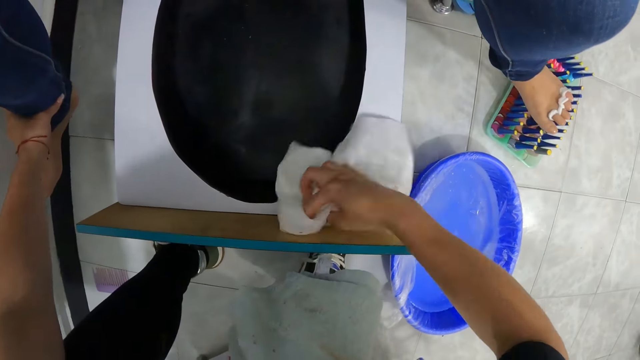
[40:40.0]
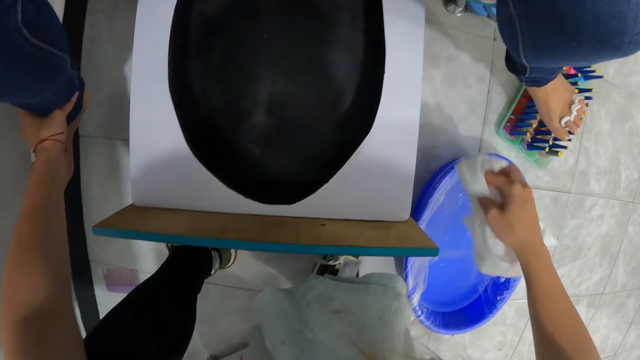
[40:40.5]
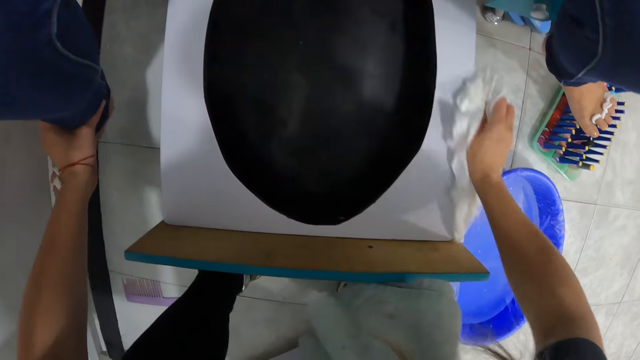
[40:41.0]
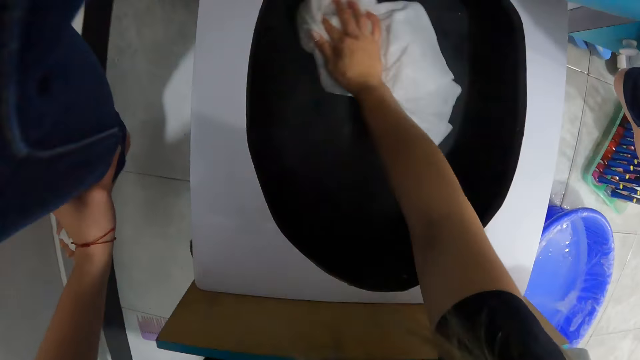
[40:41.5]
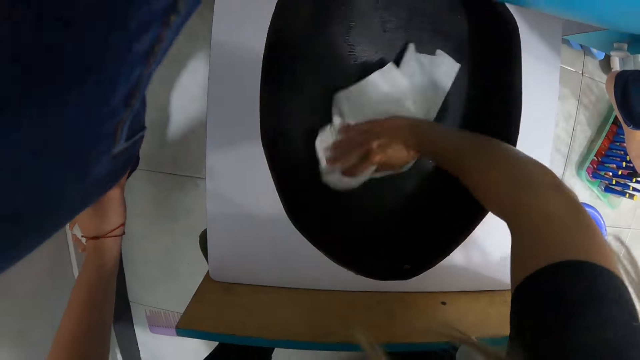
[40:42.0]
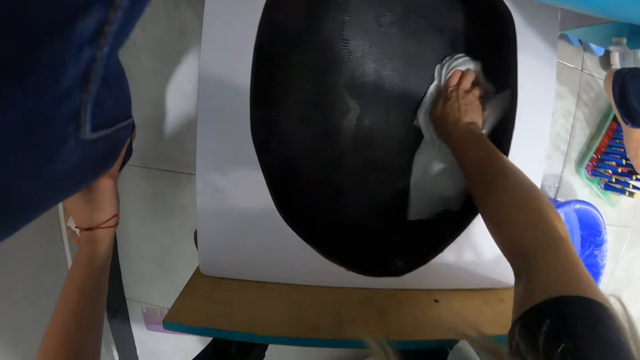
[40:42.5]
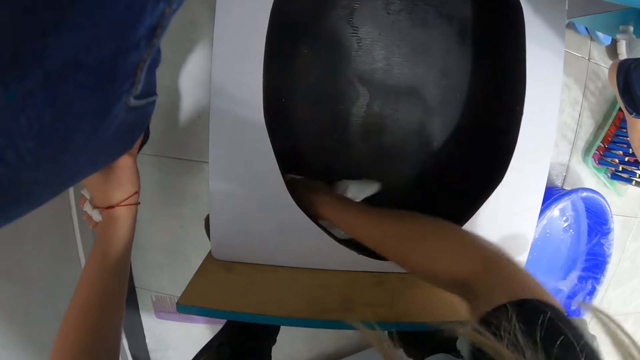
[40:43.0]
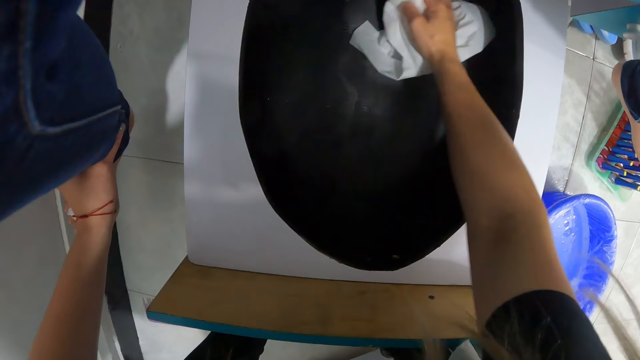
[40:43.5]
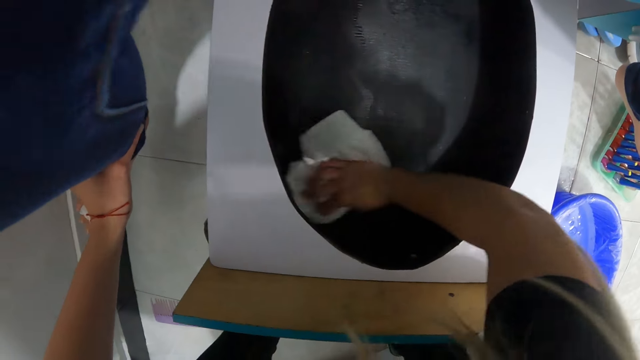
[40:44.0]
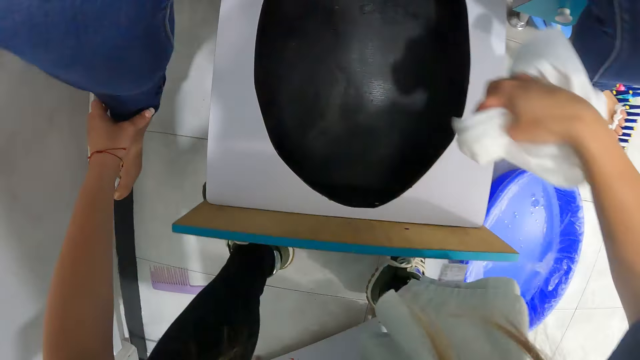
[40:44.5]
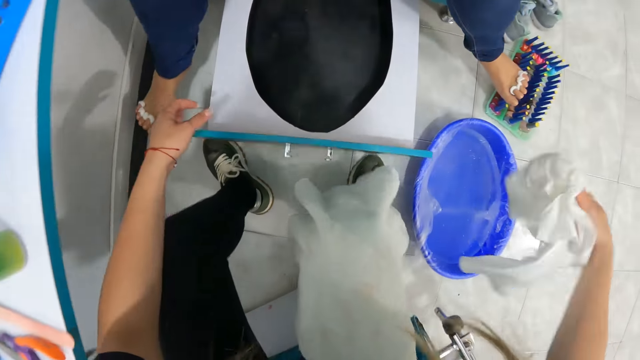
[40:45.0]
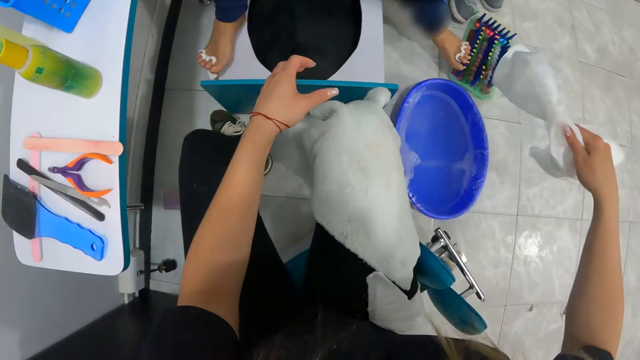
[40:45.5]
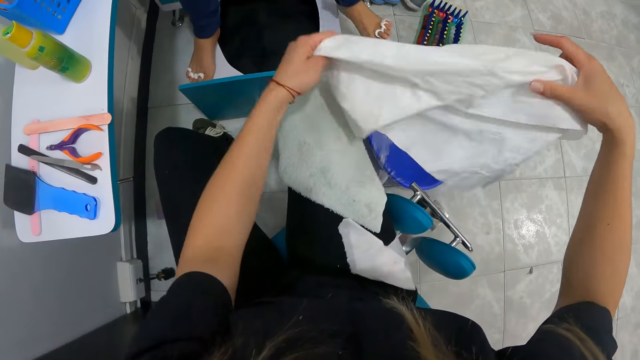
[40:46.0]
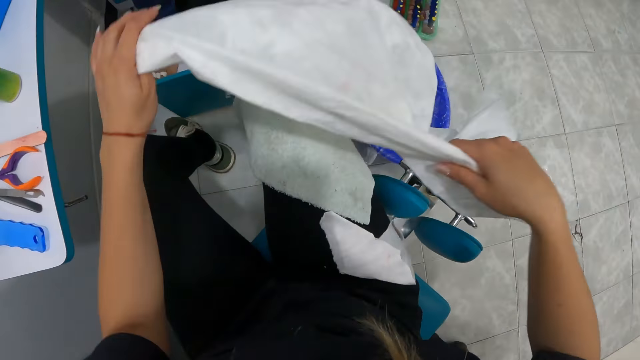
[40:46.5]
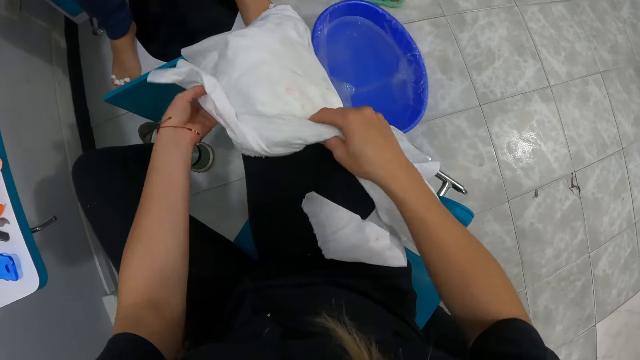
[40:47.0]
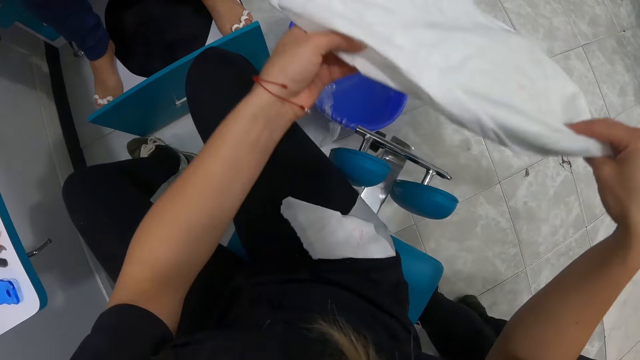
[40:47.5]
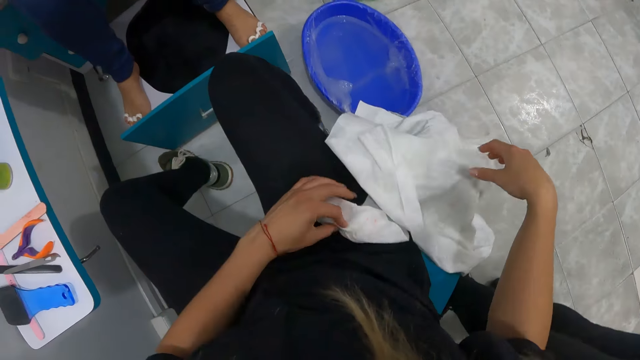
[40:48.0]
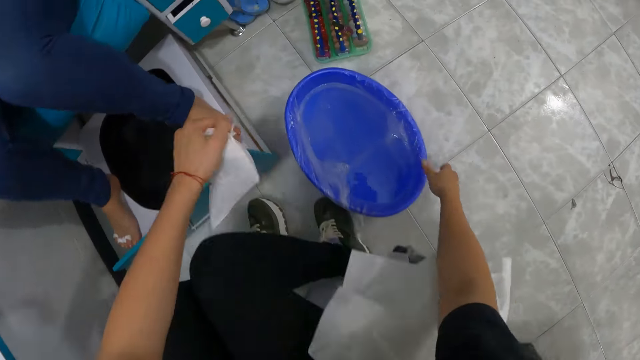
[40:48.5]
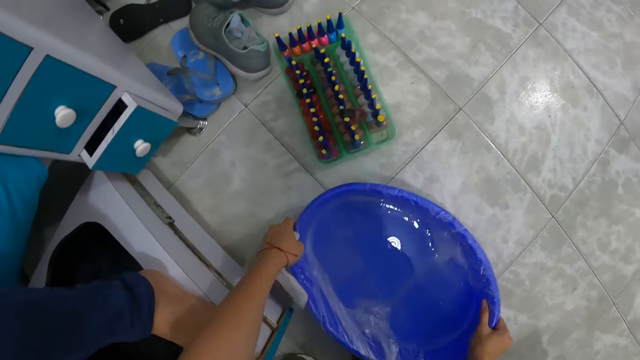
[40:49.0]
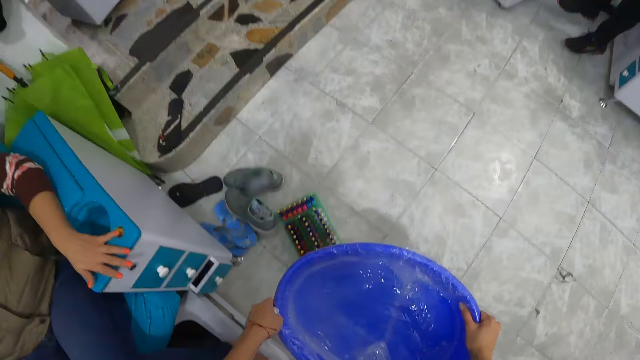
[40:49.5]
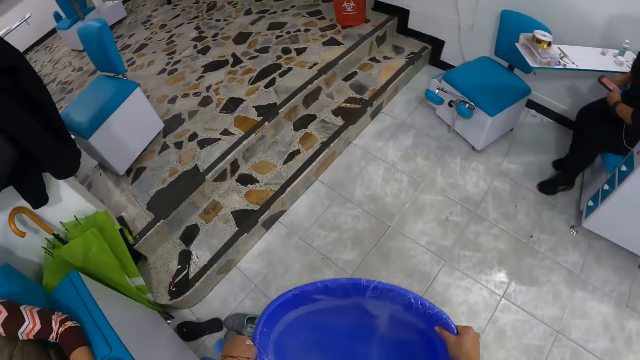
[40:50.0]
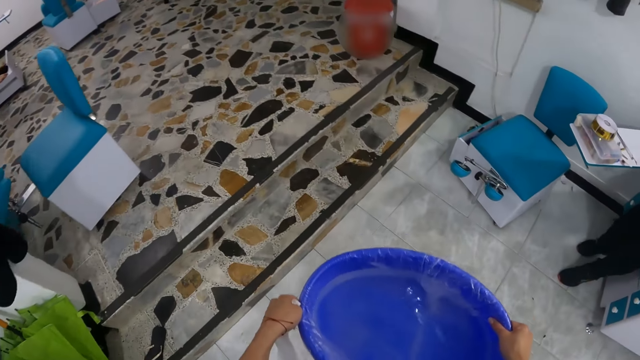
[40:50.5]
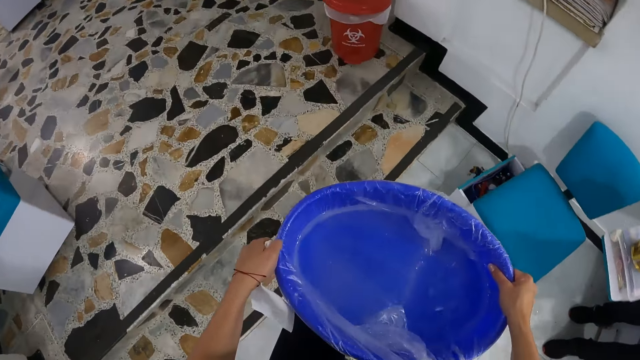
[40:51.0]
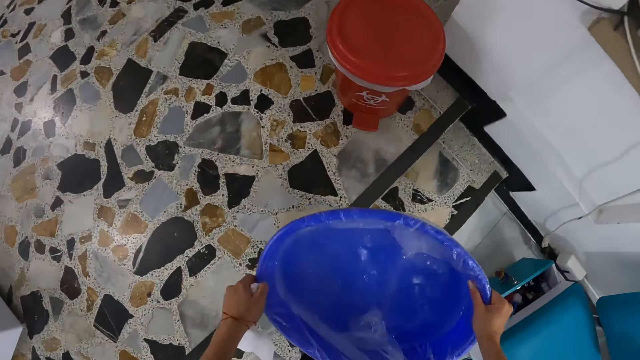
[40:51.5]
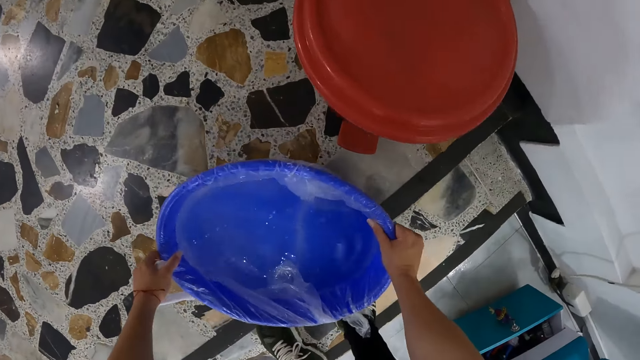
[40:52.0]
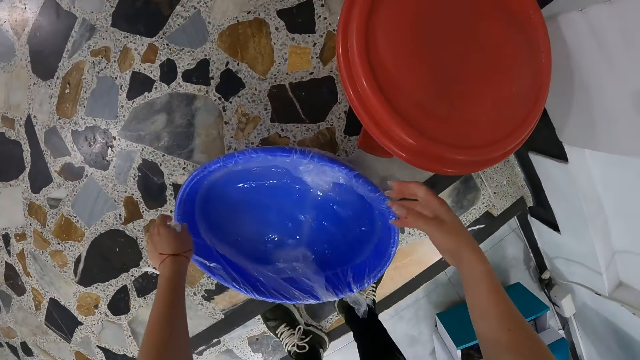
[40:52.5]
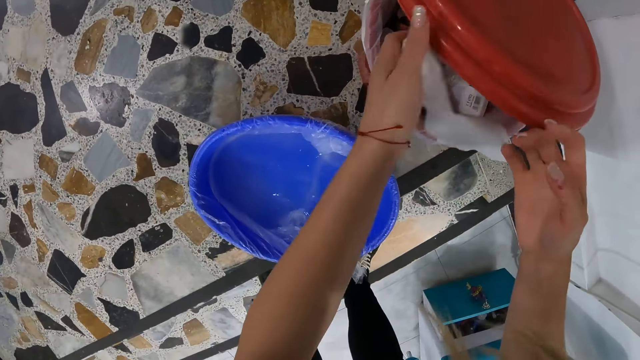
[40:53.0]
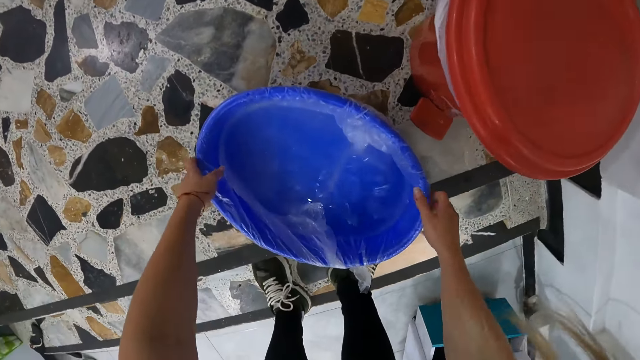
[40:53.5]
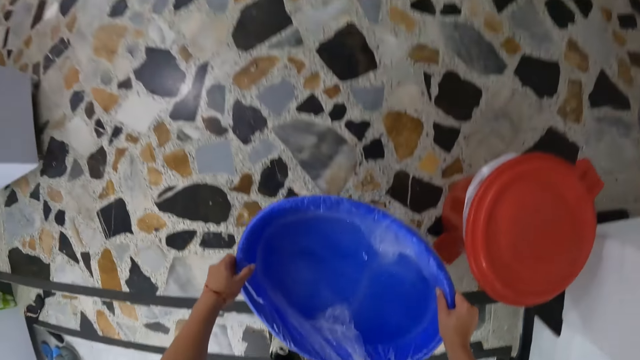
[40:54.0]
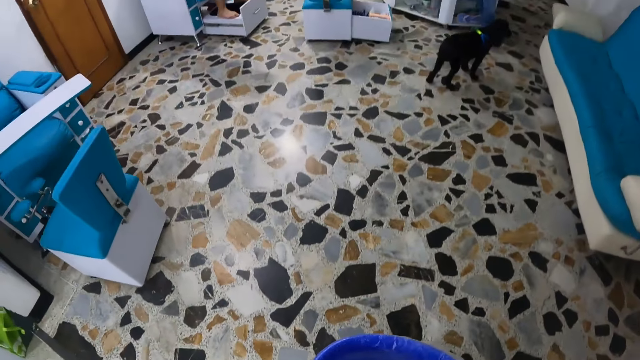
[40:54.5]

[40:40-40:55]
The camera wearer removes the napkin from the wooden box with her right hand. She dusts off the napkin with her right hand. She removes her left hand from the woman's right foot. The woman places her left leg on the pedicure stand. The camera wearer spreads the pedicure towel with her hands. She drops the pedicure towel on her lap with her hands. She picks the pedicure towel from her lap with her hands. She drops the pedicure towel on her lap with her hands. She picks a wipe from her lap with her left hand. She picks the salon bowl full of water from the floor with her hands. She carries the bowl. She walks with the salon bowl in the room. She drops the bowl of water on the floor with her hands. She opens a bin with her right hand. She throws the wipe into the bin with her left hand. She closes the bin with her right hand. She picks the bowl of water from the floor with her hands. She walks with the salon bowl to a kitchen from the pedicure room.

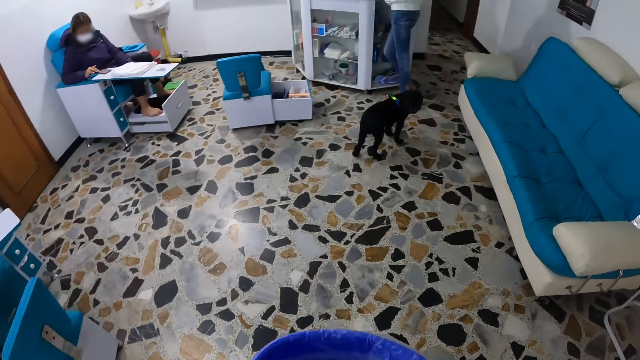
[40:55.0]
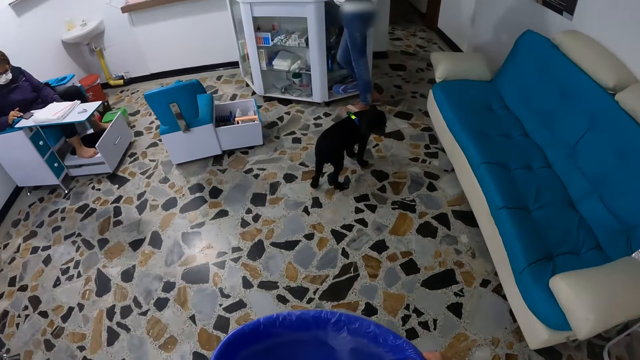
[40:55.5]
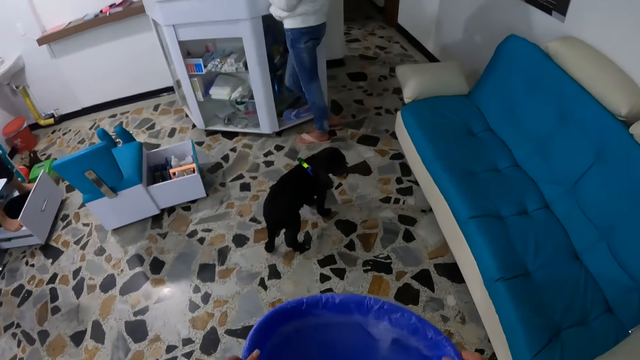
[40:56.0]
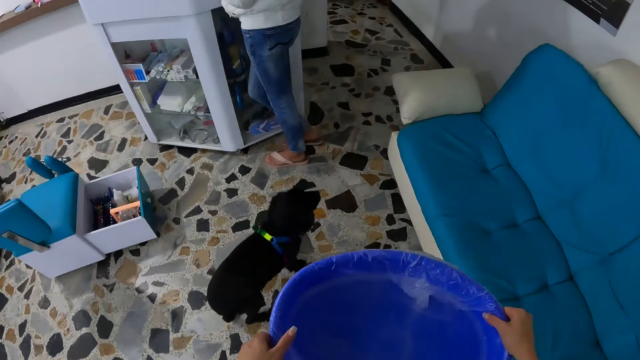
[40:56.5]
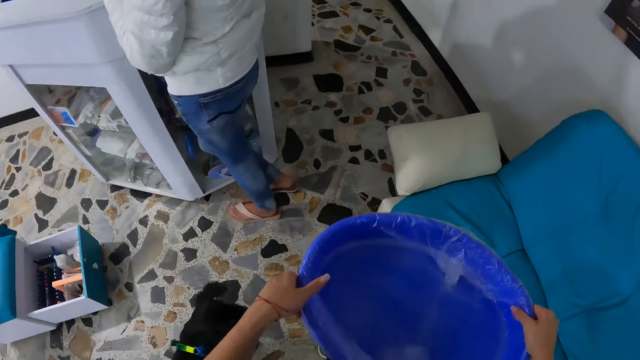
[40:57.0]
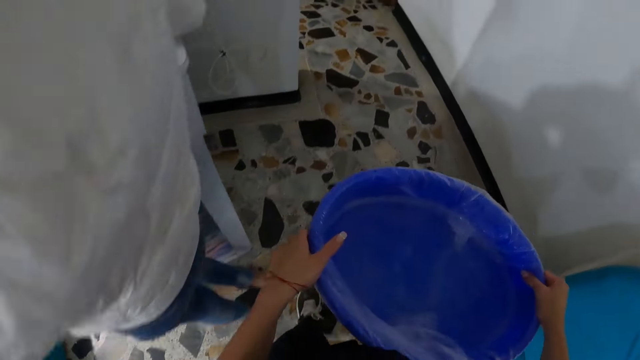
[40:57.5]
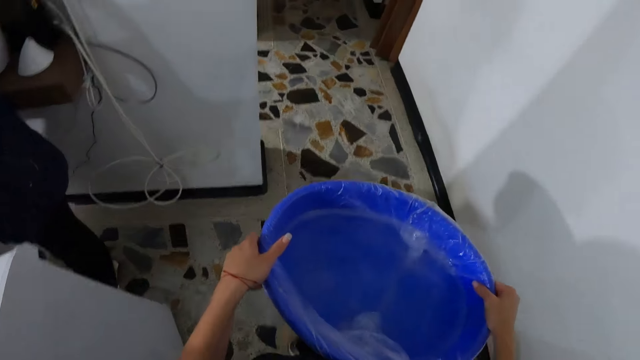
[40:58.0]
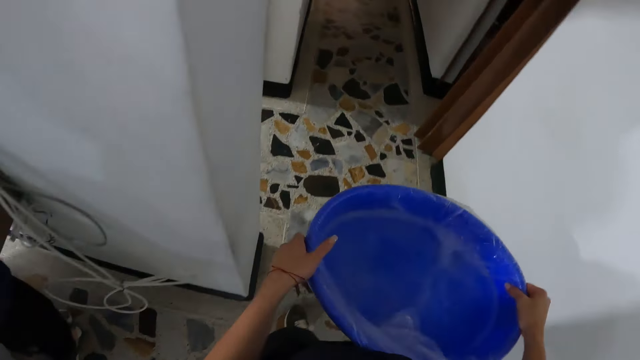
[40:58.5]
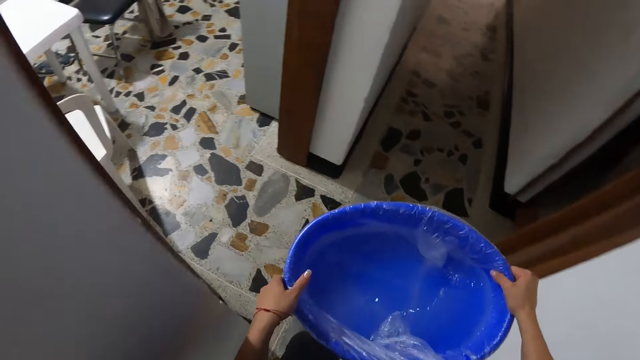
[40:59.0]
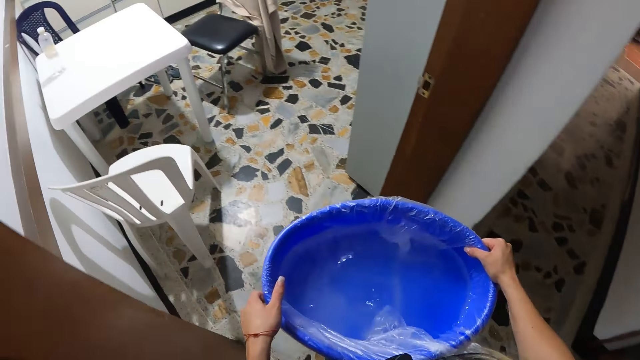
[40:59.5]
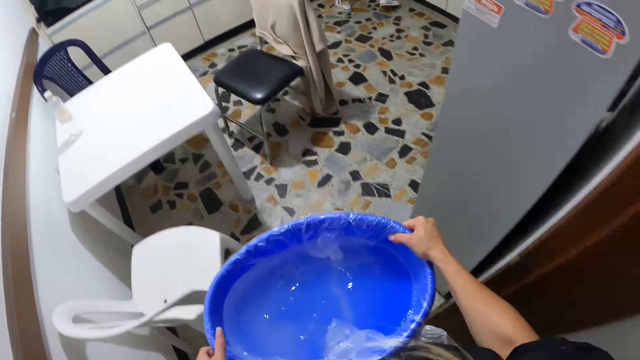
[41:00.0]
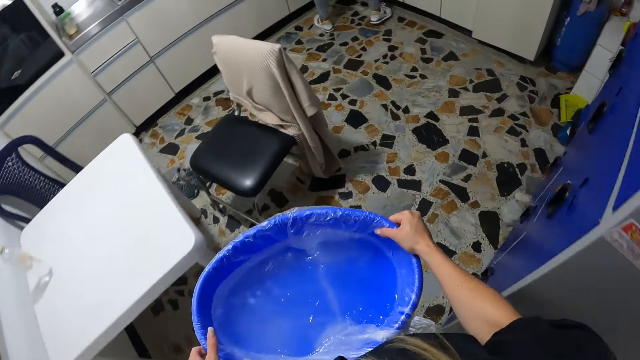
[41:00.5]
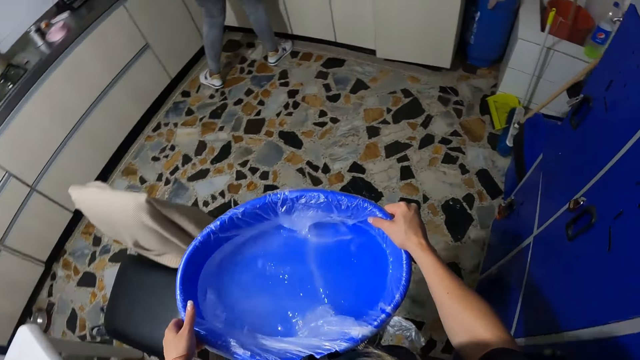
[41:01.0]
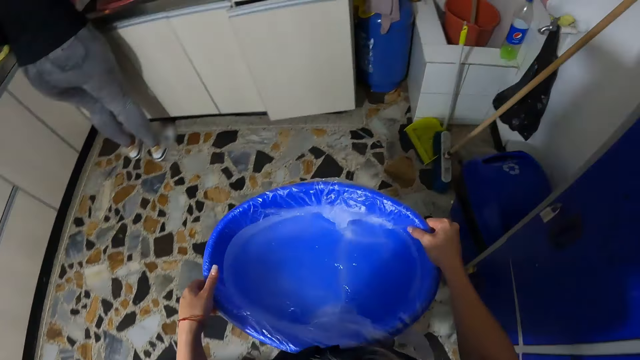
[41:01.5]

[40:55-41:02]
A dog raises its head.
